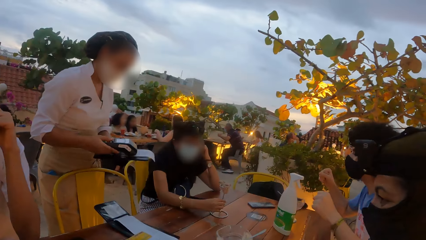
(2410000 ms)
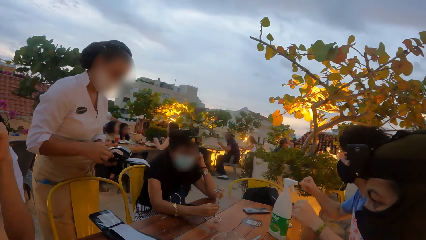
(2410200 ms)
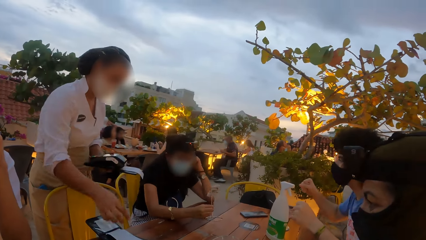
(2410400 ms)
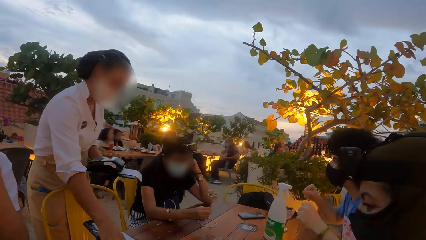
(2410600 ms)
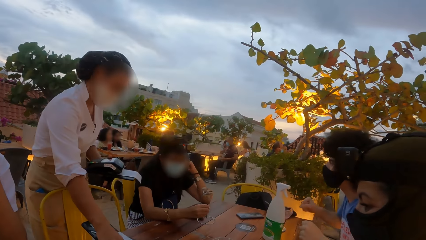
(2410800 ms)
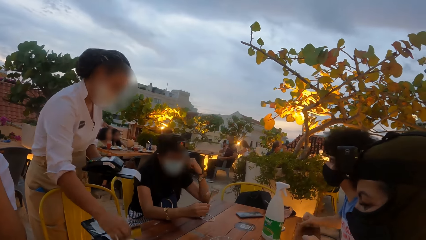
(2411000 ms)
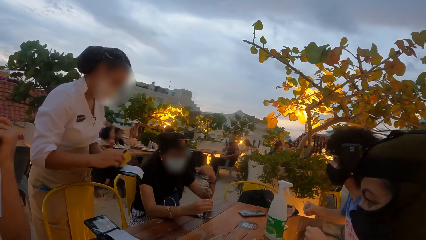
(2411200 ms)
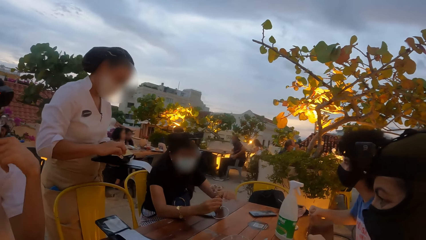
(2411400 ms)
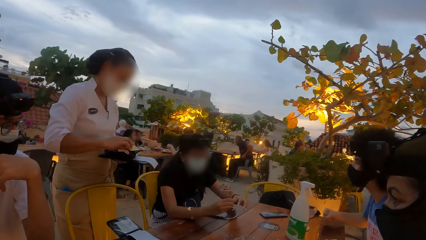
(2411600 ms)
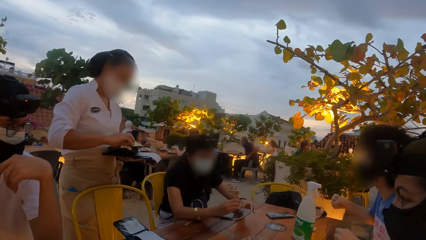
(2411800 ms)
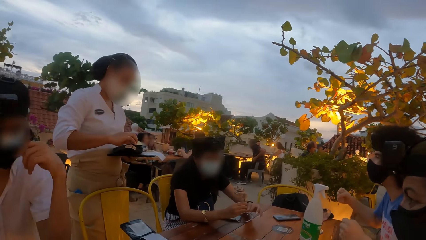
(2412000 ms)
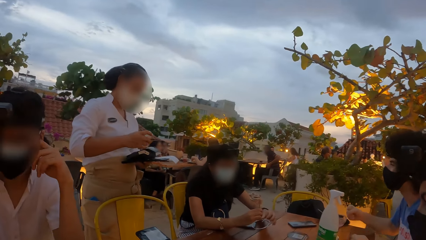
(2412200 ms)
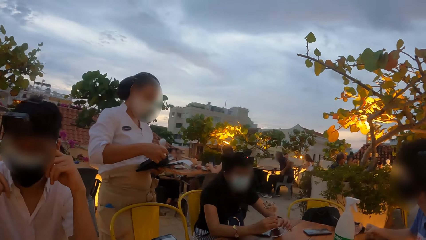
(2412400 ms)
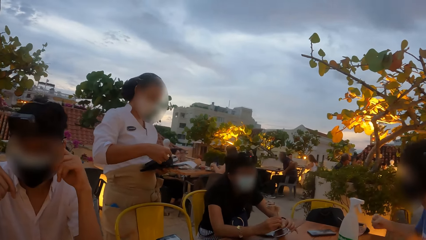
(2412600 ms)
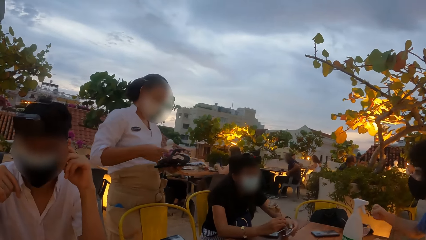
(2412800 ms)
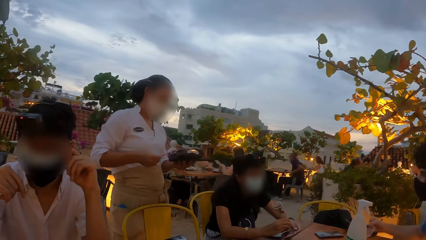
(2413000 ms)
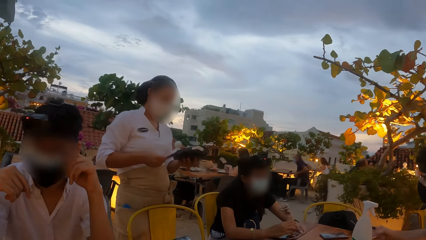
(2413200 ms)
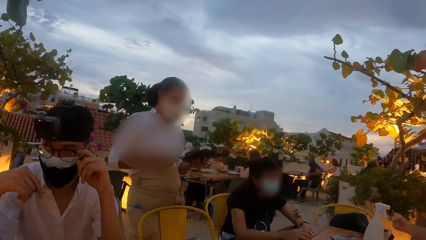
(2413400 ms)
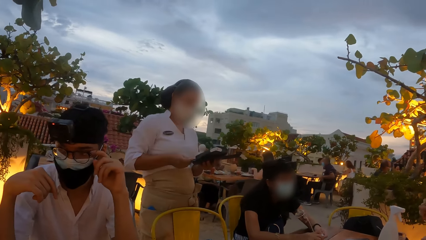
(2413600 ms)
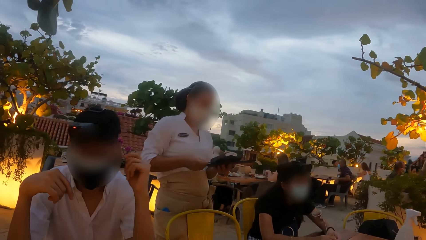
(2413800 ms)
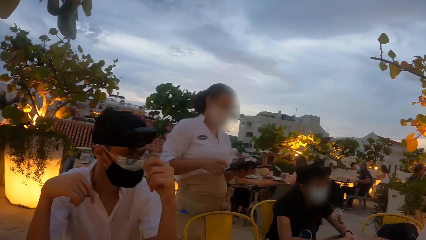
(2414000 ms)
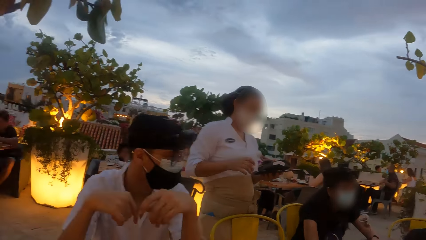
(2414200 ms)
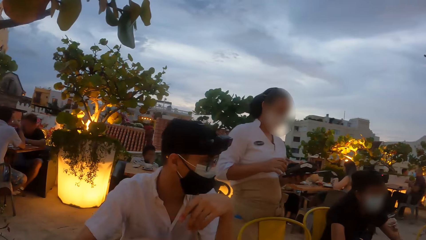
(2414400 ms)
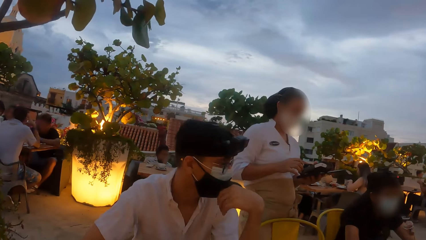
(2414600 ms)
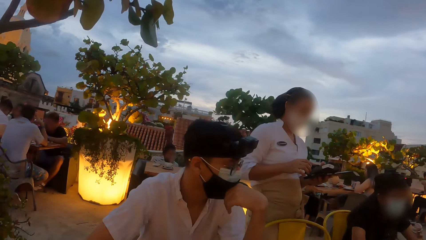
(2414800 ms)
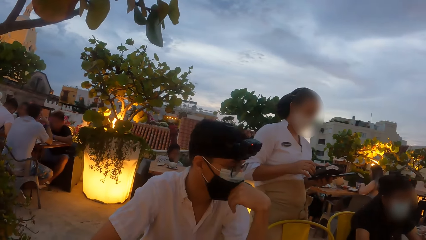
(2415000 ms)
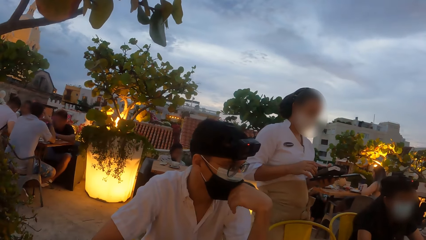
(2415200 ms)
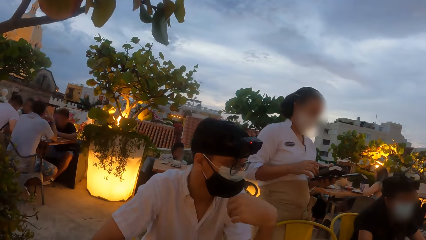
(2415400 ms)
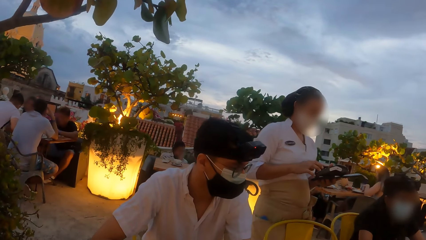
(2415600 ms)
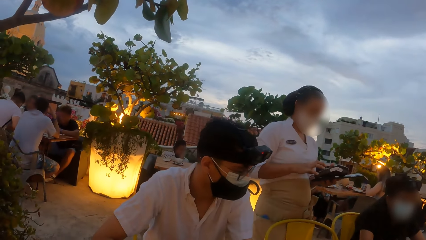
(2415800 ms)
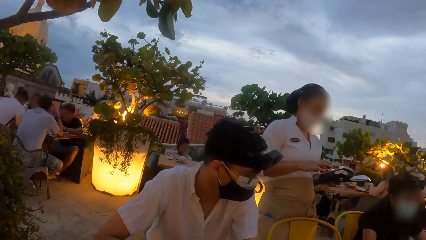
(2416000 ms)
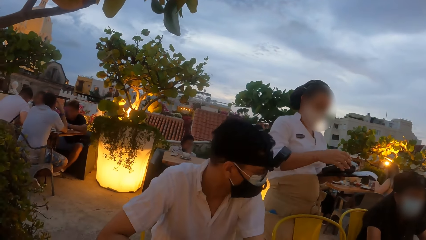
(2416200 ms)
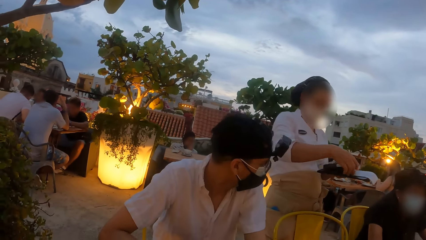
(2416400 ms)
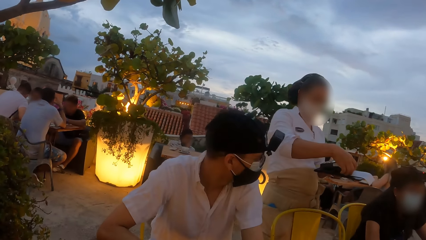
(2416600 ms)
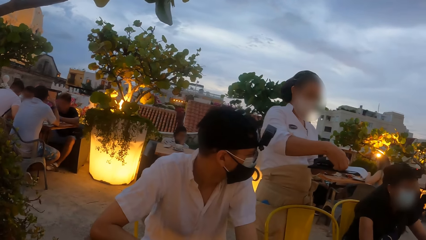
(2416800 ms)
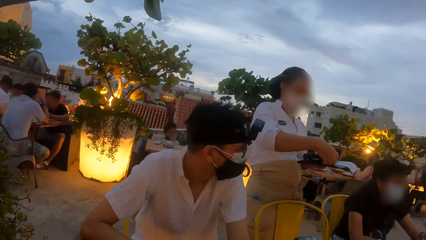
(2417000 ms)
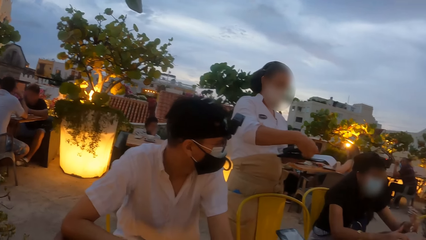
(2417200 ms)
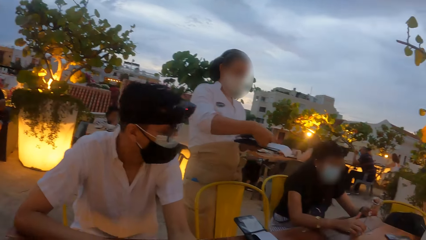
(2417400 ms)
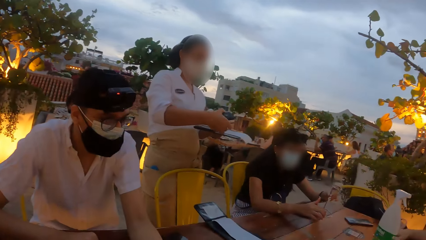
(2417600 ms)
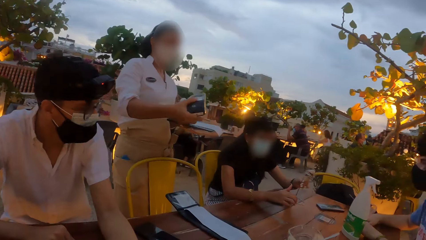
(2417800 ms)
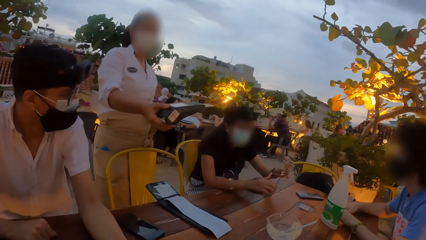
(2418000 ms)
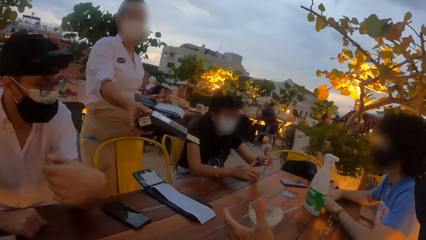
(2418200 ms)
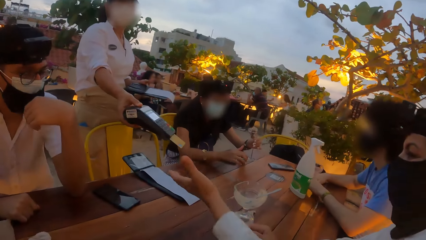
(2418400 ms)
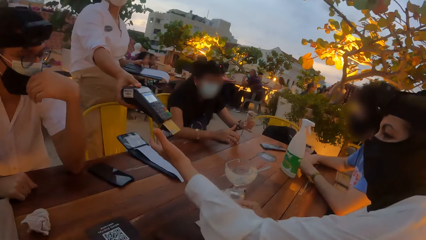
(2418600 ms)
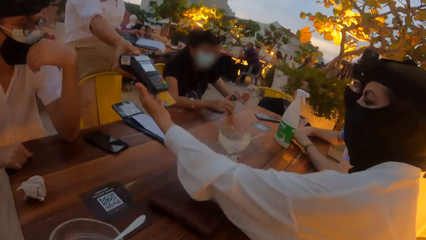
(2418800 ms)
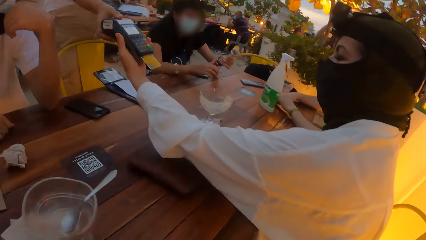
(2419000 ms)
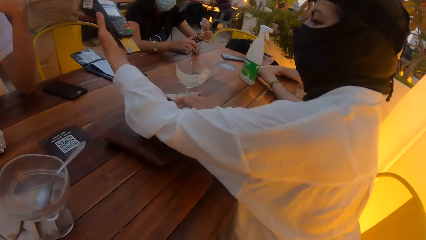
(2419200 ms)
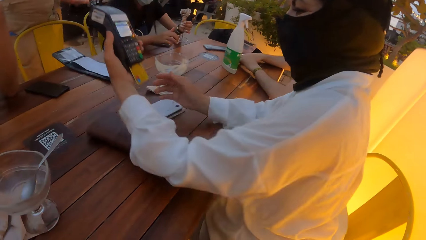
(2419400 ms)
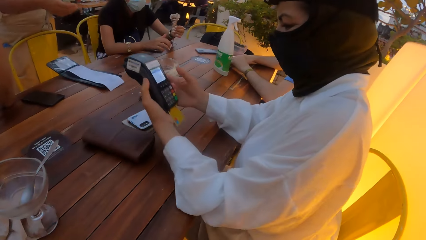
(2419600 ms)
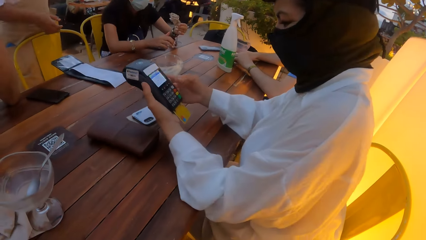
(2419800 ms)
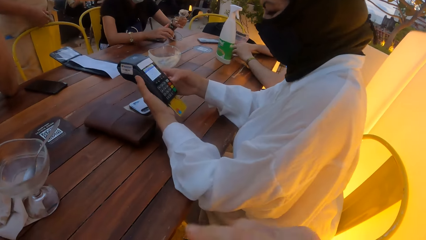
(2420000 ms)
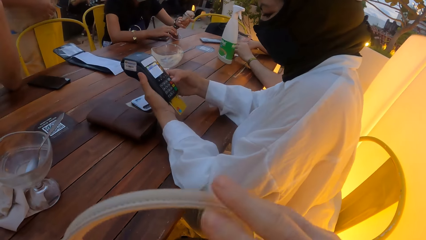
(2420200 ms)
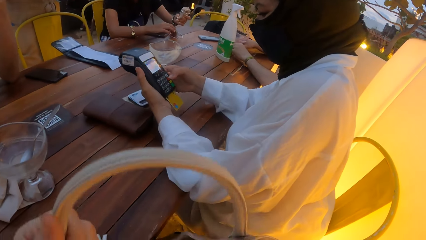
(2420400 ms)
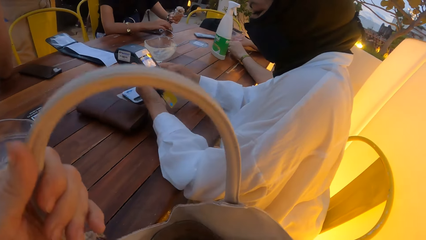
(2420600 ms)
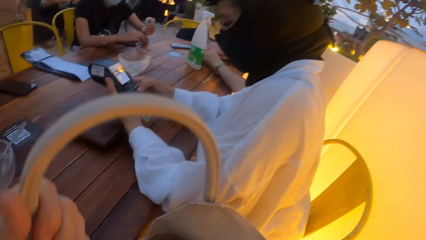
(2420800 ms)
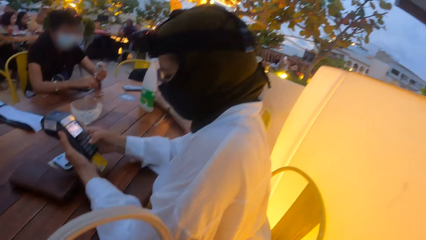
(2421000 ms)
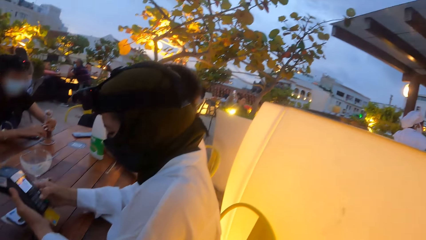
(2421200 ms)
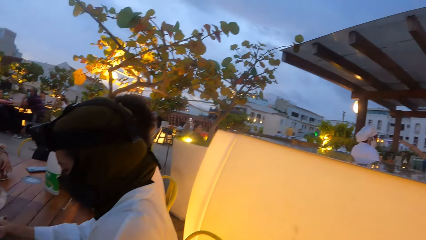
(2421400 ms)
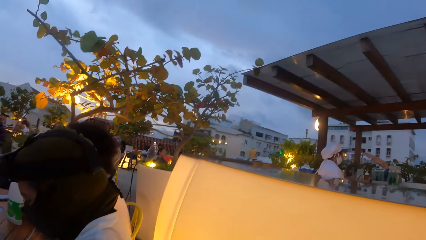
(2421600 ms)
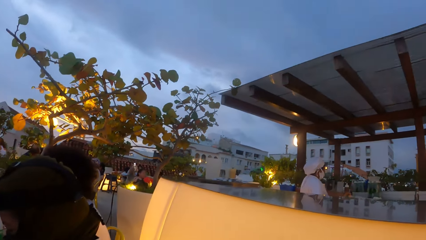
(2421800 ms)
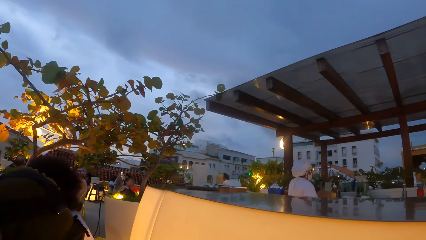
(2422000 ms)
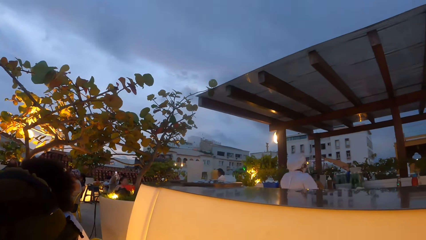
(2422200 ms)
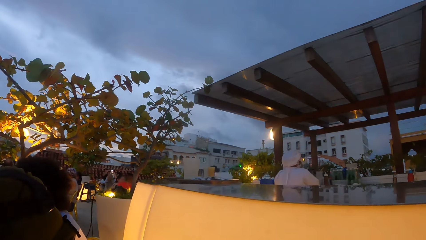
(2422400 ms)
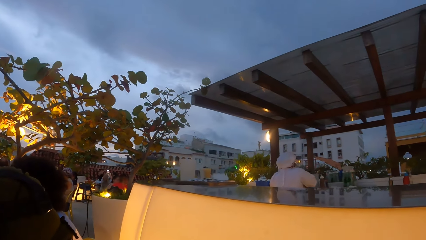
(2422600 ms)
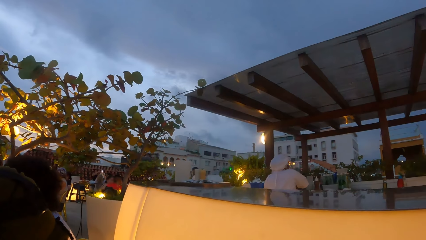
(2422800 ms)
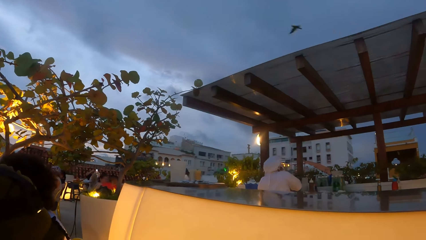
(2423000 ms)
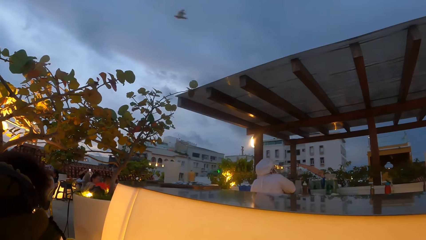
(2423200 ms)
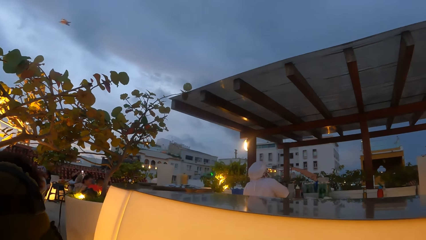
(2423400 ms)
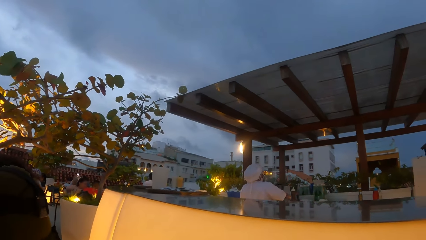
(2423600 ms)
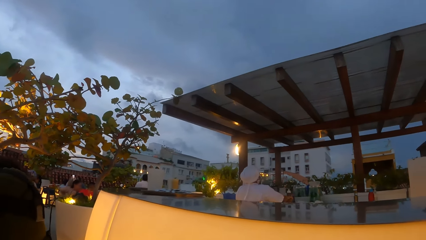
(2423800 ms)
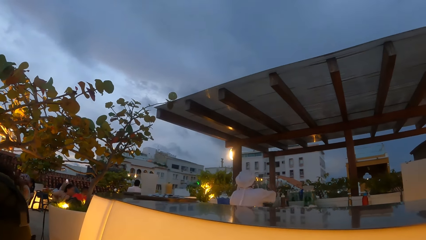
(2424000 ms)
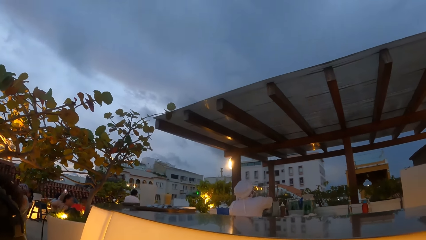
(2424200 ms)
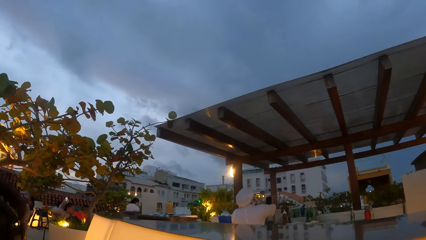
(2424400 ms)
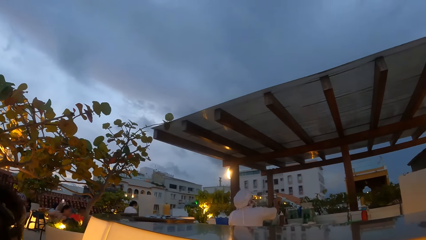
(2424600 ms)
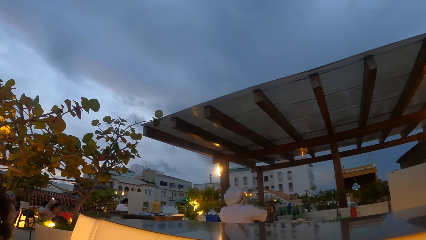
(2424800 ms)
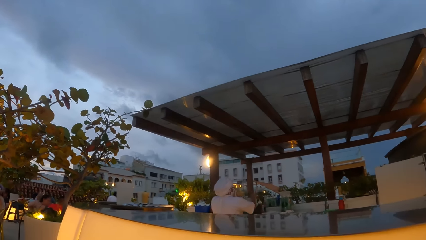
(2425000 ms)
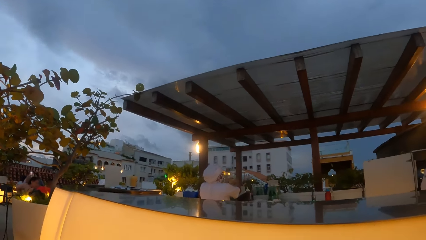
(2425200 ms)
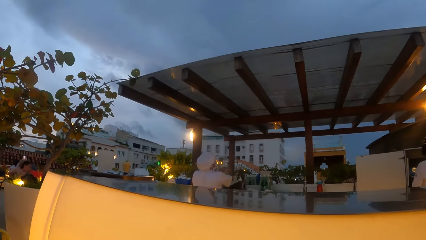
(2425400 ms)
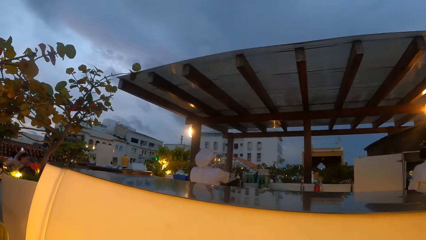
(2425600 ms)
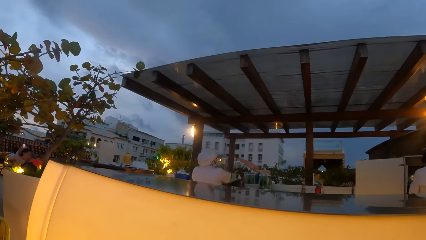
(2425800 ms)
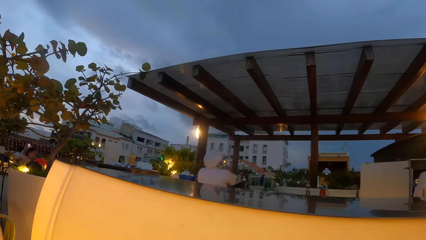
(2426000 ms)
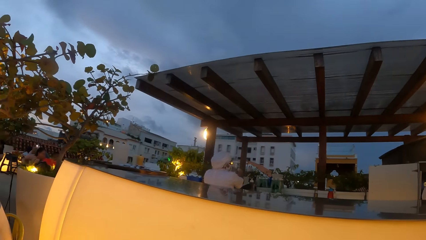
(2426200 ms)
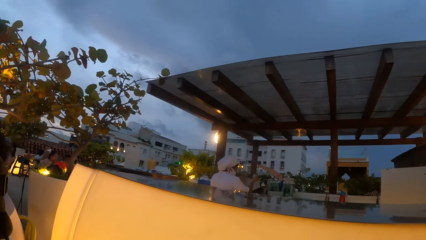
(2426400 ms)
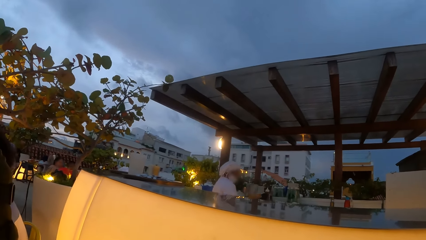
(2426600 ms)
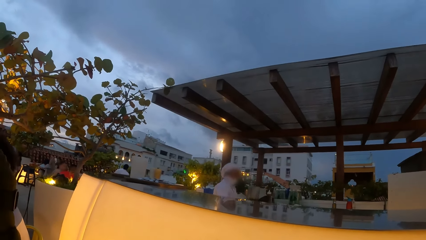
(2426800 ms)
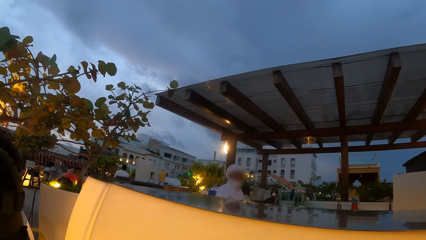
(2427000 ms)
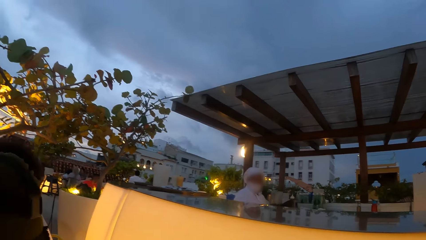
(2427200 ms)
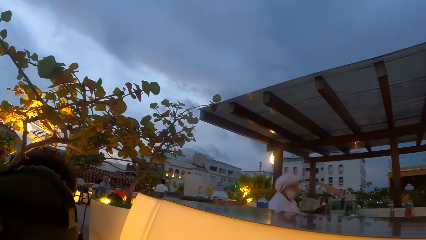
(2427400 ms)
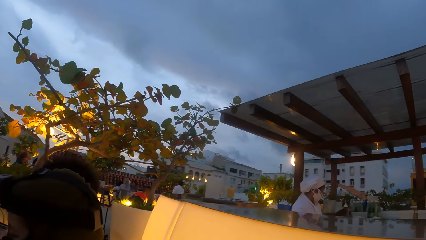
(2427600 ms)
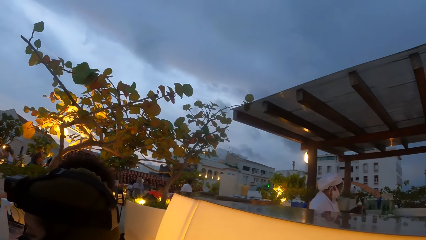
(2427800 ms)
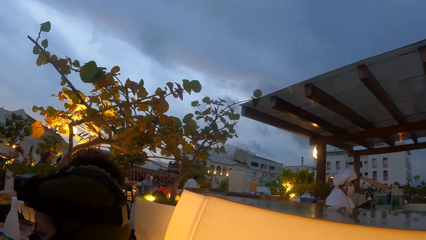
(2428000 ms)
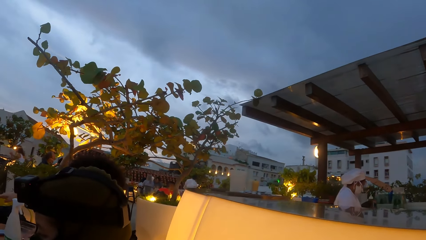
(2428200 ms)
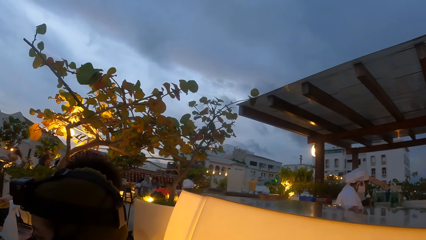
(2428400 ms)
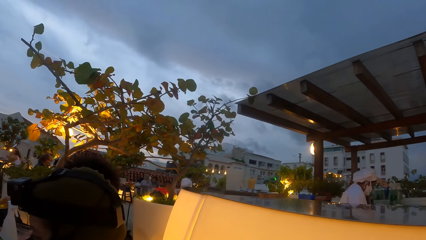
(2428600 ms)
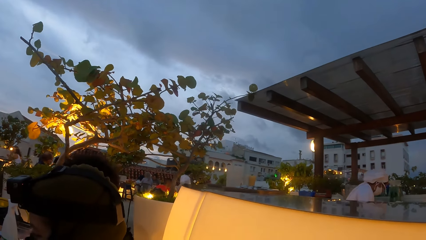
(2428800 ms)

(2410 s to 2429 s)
A man interacts with a woman. The woman plays with the metallic craft on the table with her right hand. Another woman picks up the card from the check on the table with her right hand. She holds down the card with her right hand on the card payment terminal in her left hand. The first woman plays with the metallic craft on the table with both hands. The second woman flips the card with her right hand on the card payment terminal in her left hand. Another man wipes the lens of the glasses on his face with his left hand. The second woman inserts the card in the card payment terminal with her right hand. She operates the card payment terminal with her right hand and picks up the card payment terminal from her left hand with her right hand. She interacts with a third woman. She hands over the card payment terminal to the third woman with her right hand. The third woman operates the card payment terminal with both hands. The camera wearer picks up the bag from her lap with both hands. She looks around.
